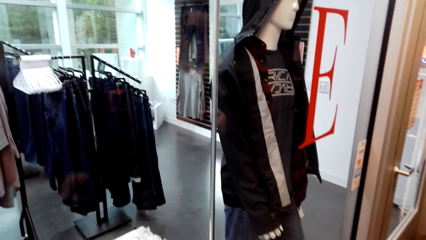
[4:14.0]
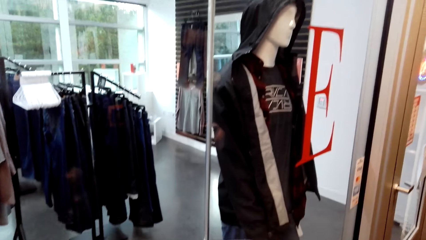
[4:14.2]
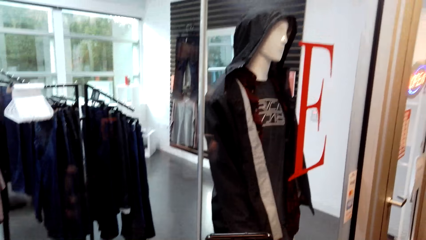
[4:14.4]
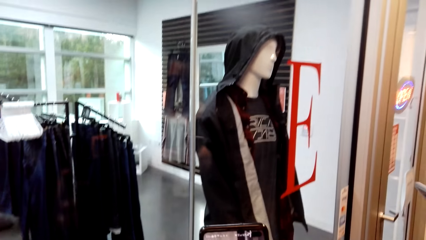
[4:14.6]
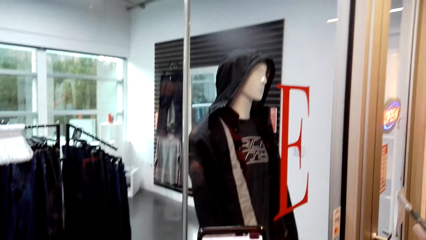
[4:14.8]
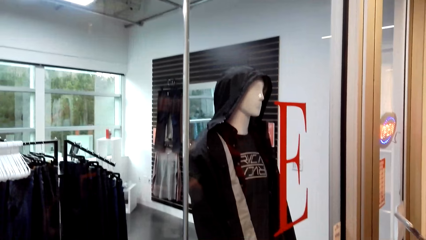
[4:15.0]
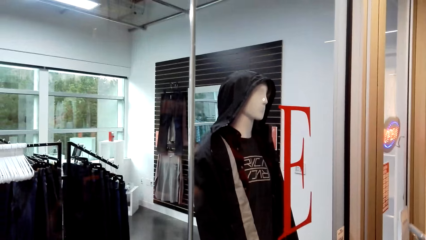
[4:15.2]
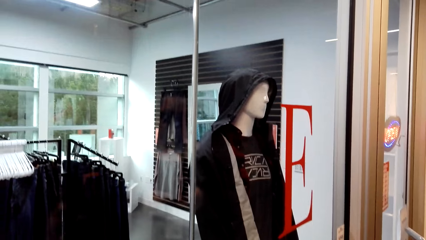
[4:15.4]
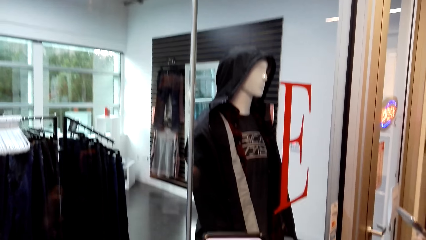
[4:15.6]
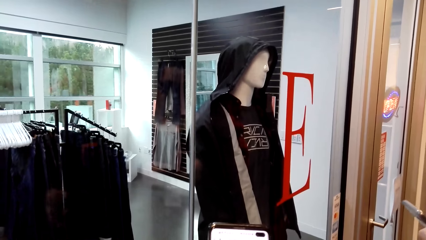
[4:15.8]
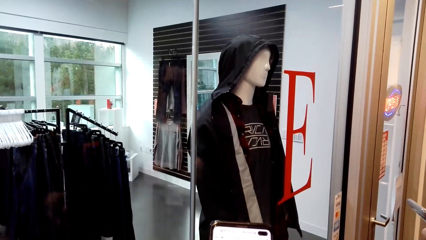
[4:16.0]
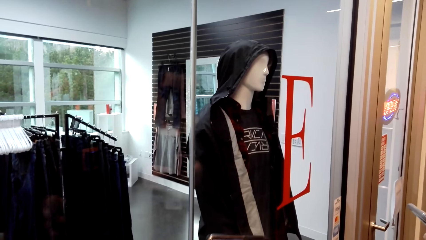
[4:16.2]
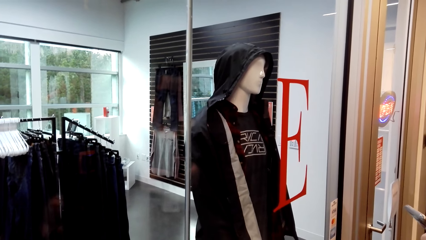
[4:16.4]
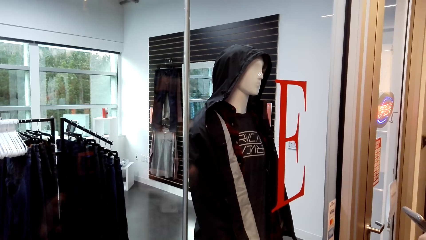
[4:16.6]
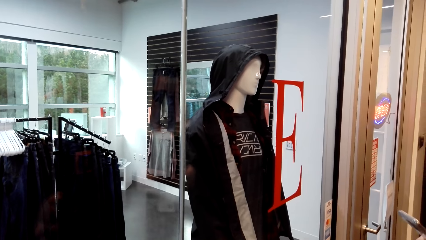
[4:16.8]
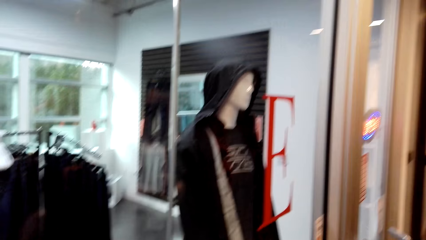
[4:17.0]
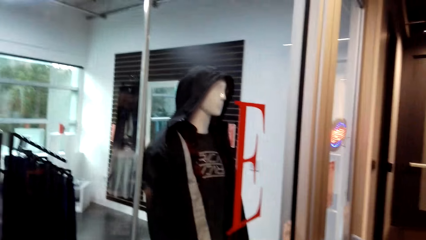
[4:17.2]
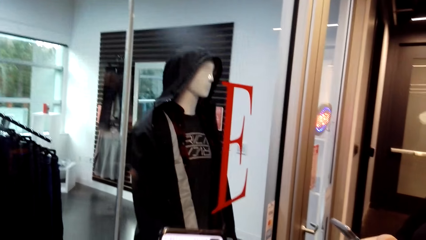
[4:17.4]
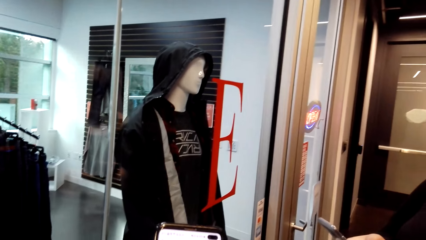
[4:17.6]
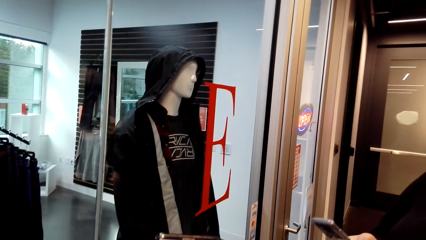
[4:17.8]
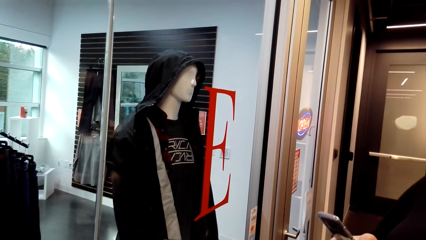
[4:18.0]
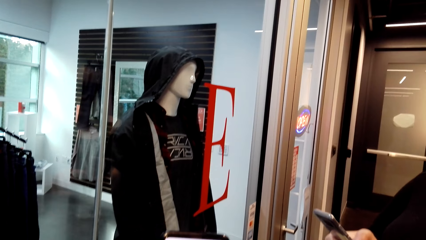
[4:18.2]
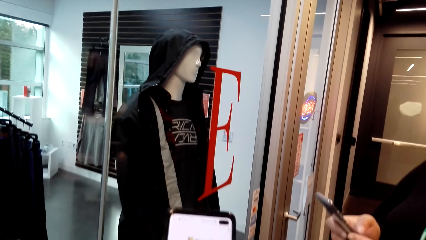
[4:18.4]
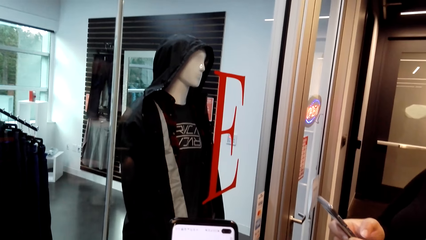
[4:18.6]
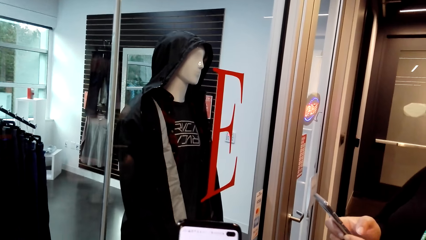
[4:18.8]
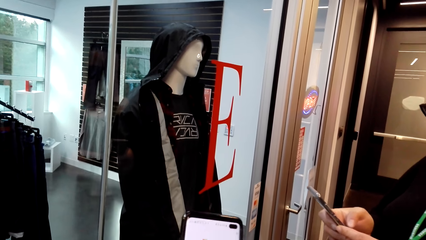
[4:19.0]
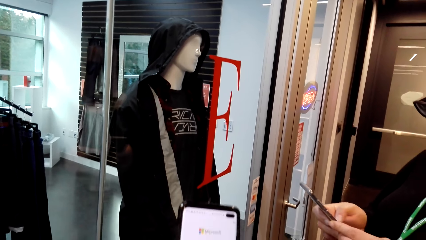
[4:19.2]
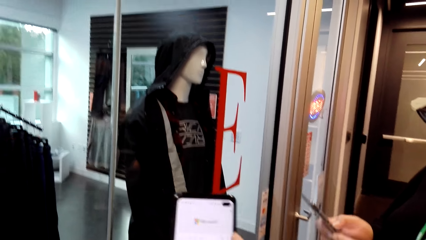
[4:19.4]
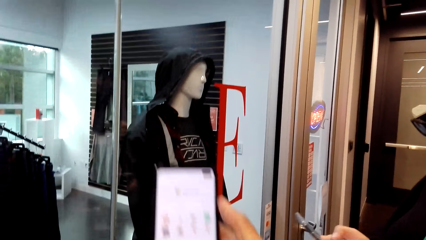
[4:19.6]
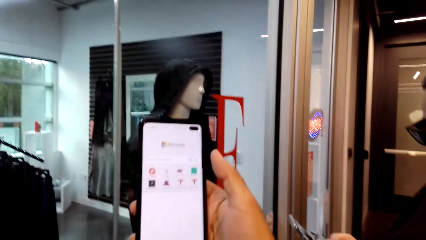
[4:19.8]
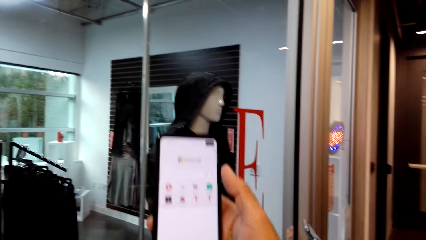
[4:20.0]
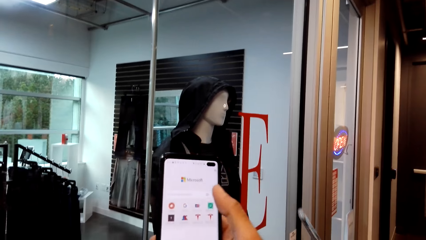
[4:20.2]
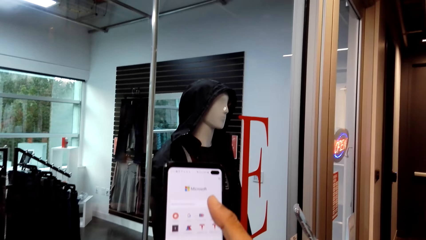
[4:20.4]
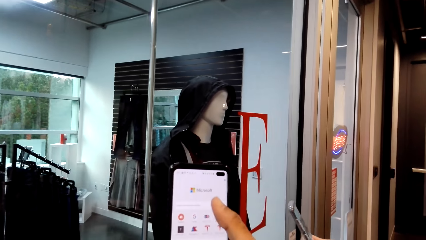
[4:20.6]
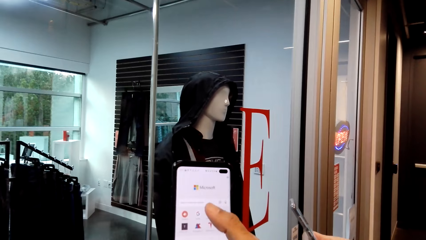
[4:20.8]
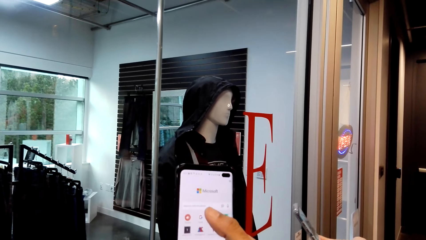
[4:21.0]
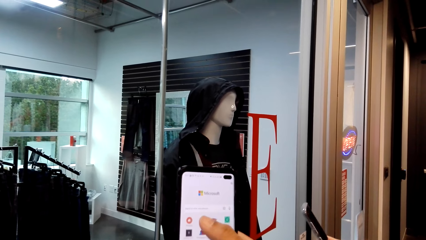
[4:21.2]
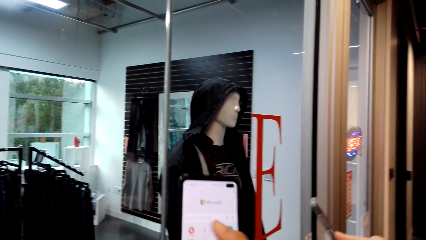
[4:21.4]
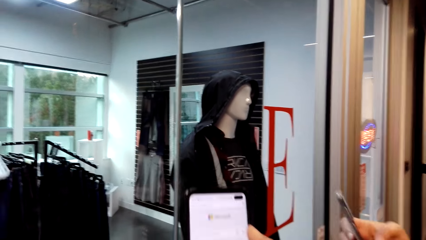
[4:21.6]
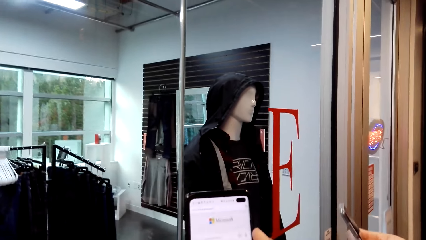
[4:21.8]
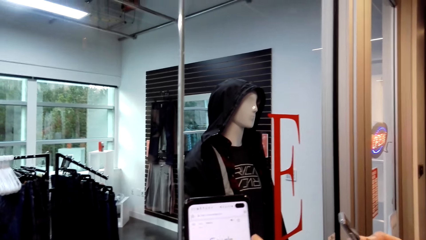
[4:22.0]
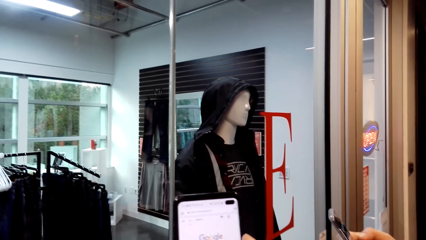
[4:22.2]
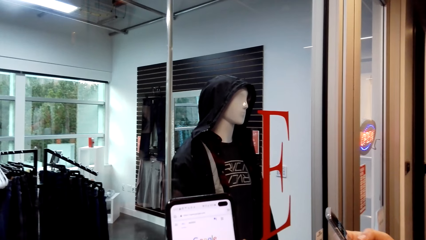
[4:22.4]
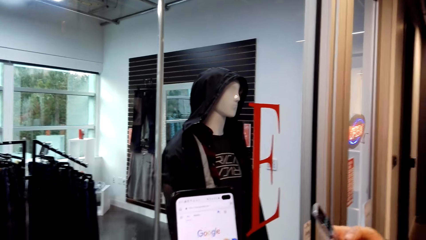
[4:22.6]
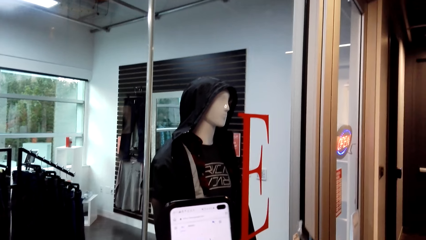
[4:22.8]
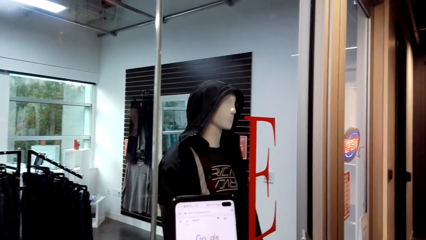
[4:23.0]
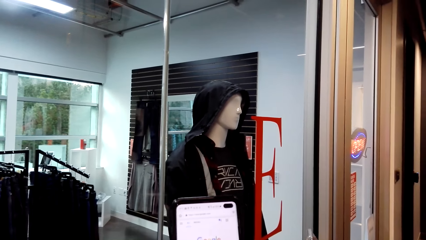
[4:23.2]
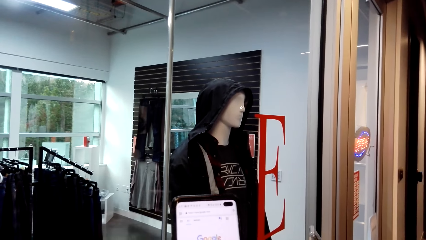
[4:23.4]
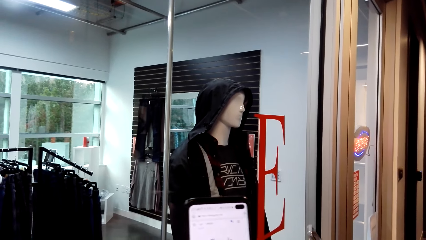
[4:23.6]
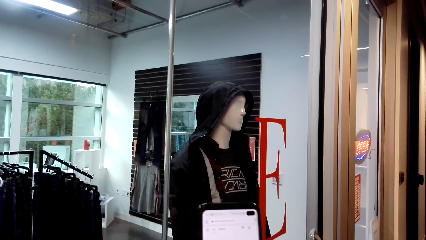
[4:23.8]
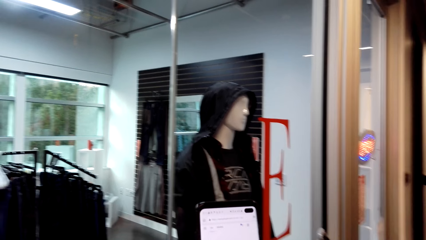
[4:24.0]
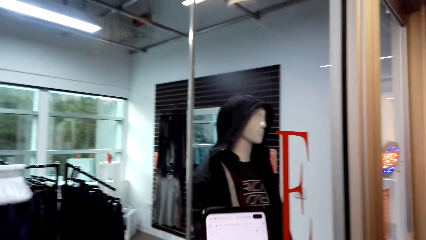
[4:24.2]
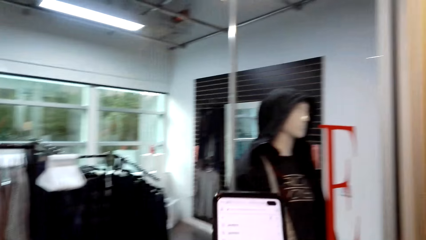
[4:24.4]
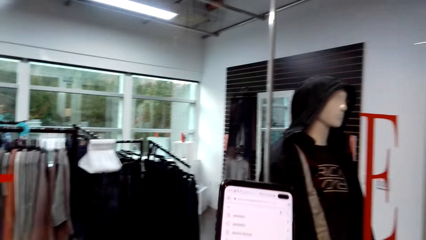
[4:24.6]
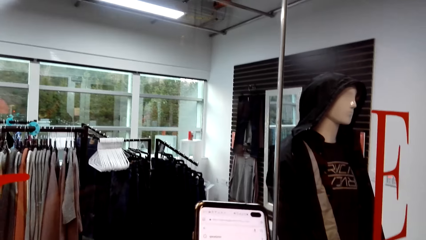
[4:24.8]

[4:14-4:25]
The camera wearer operates the phone. They look at the phone.

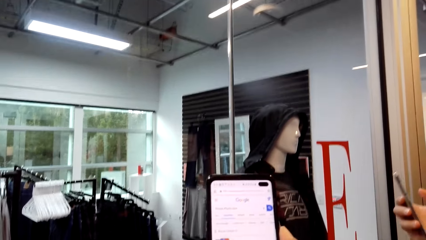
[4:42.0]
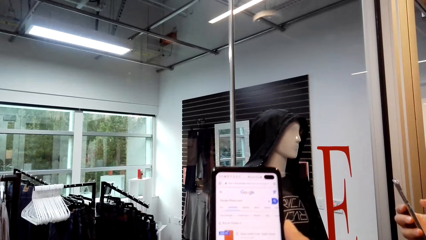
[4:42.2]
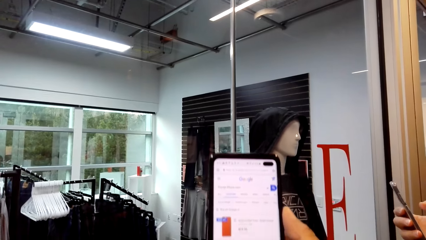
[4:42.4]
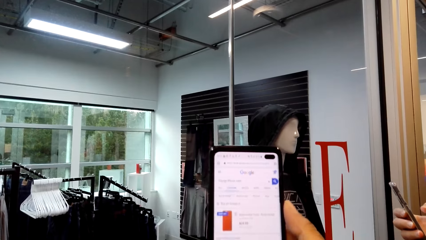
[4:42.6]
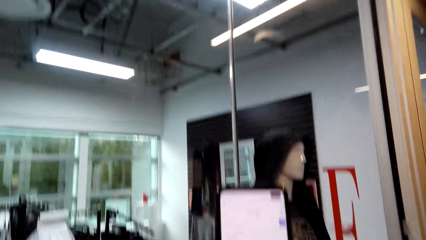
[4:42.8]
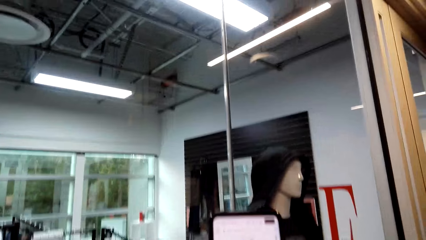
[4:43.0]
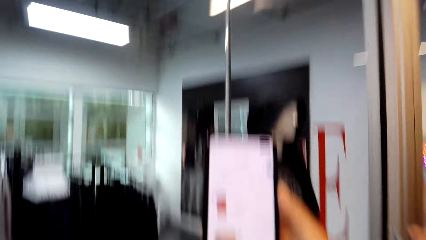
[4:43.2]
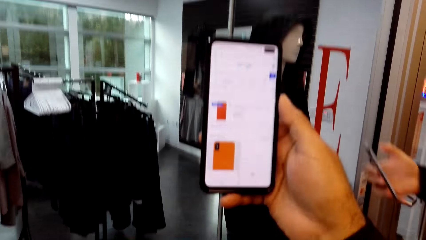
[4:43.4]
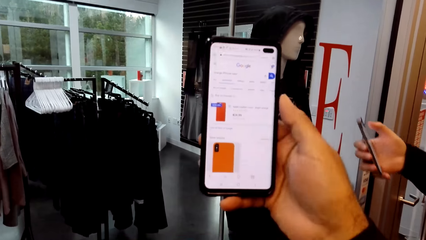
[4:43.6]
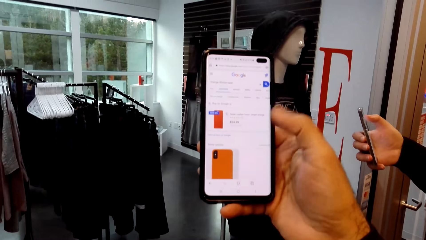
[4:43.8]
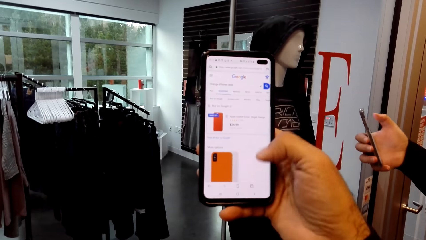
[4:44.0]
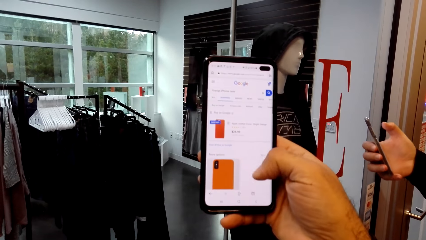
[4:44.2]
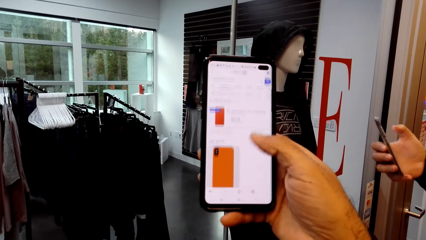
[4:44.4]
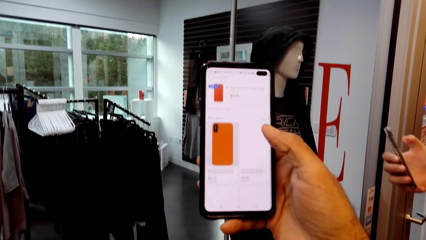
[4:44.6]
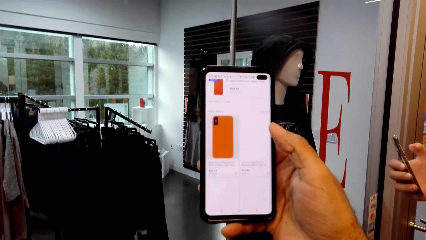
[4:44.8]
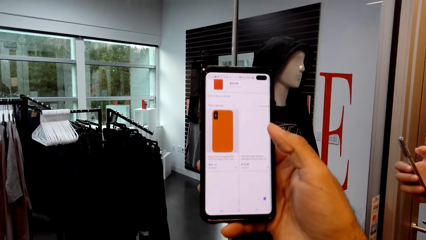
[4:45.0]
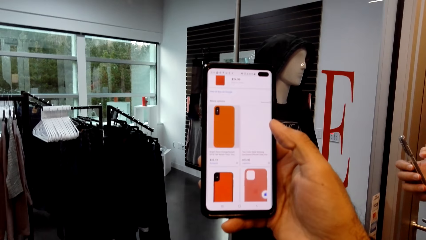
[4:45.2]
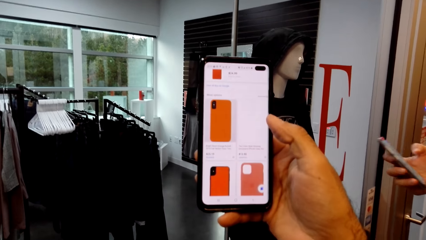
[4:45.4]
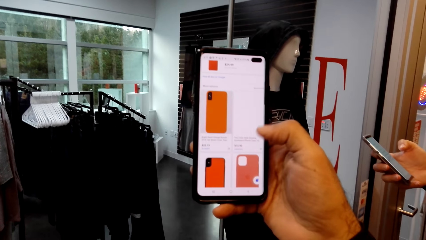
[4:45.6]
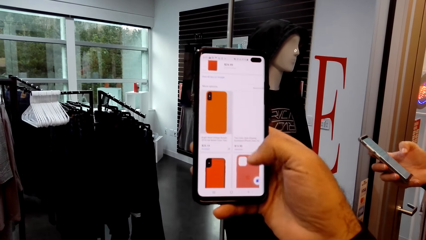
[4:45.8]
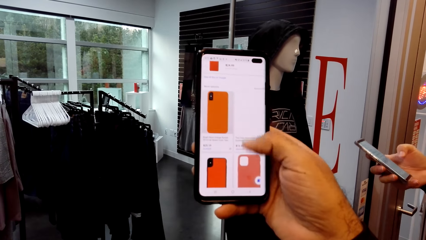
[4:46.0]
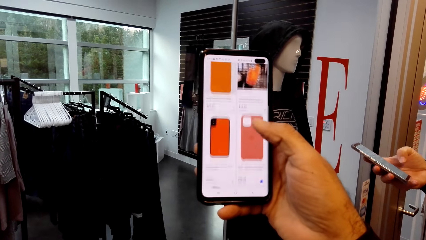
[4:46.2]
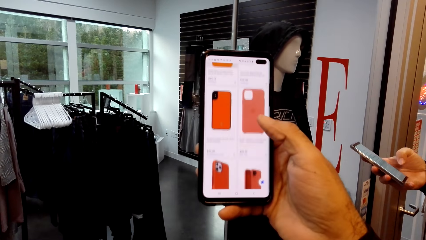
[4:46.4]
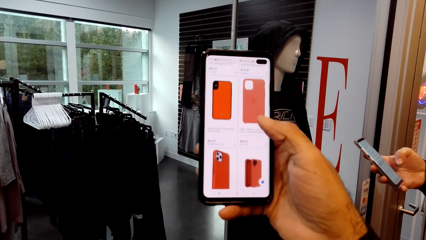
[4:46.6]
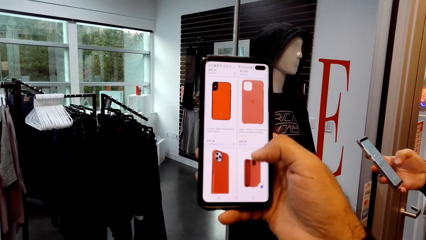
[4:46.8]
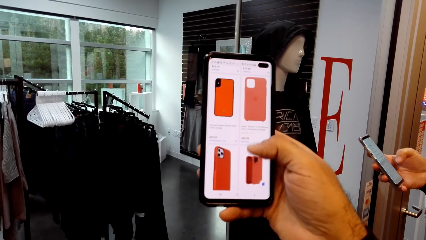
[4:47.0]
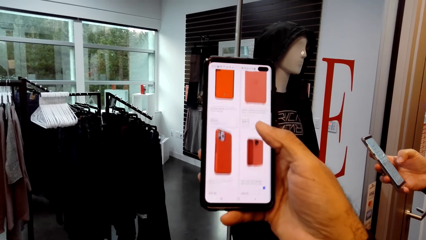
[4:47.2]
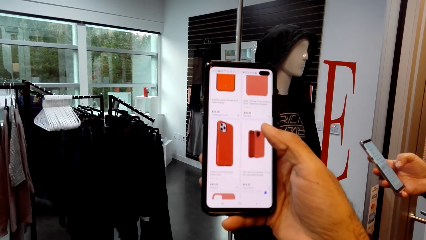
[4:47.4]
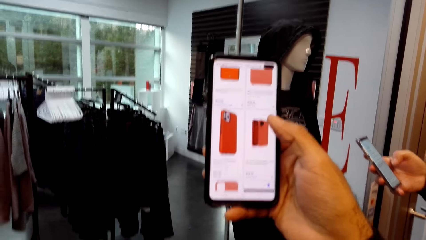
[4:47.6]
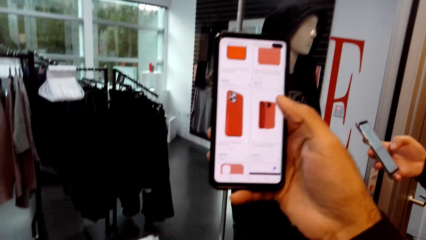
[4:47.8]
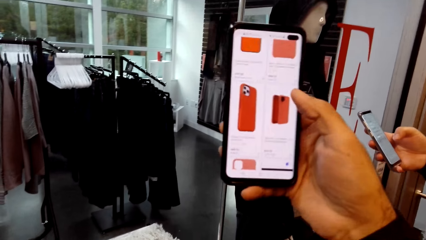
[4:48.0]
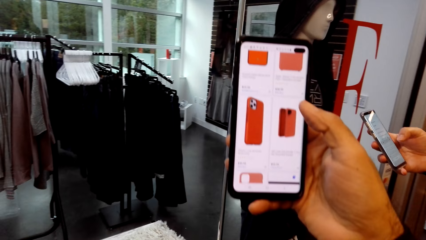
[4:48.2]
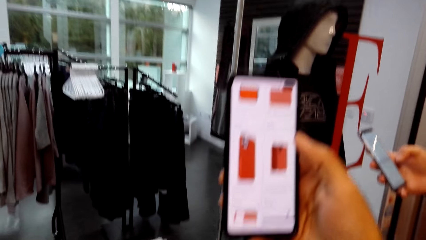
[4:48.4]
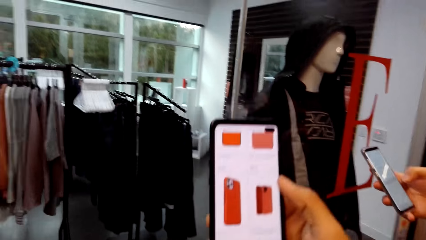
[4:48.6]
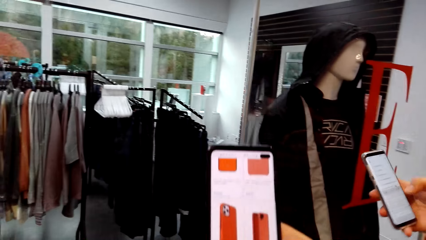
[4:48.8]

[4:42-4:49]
The camera wearer scrolls the phone.
